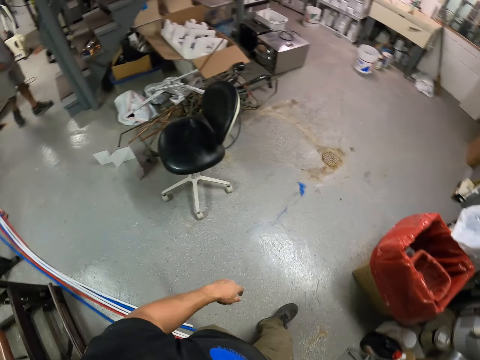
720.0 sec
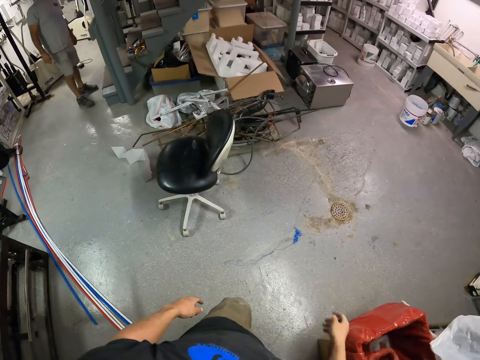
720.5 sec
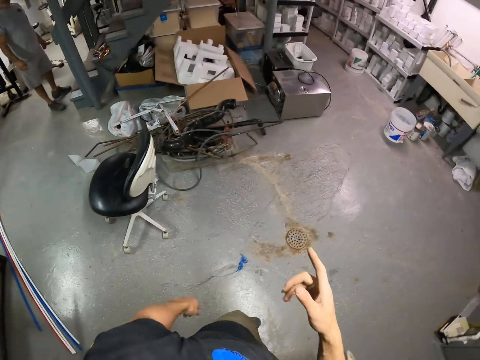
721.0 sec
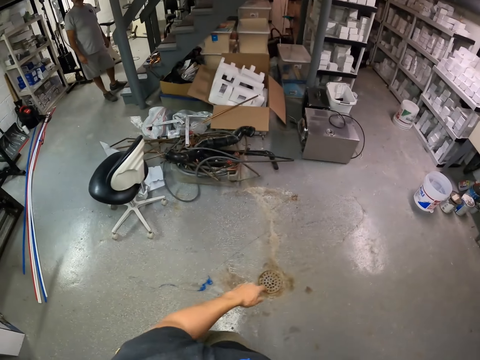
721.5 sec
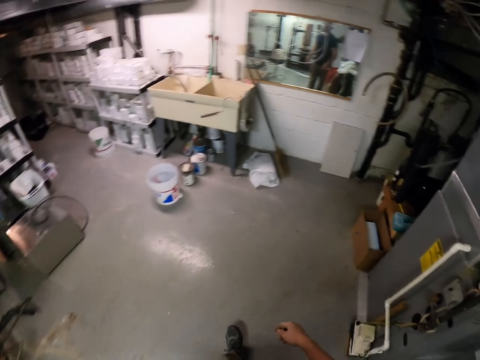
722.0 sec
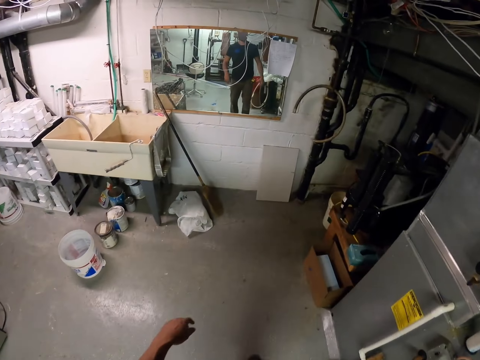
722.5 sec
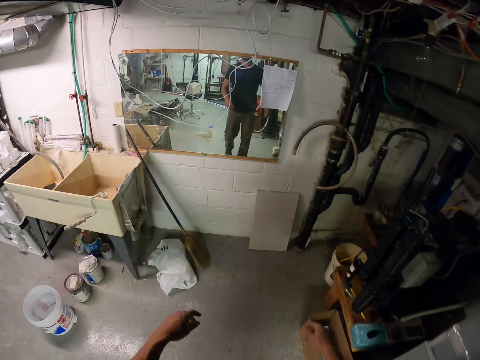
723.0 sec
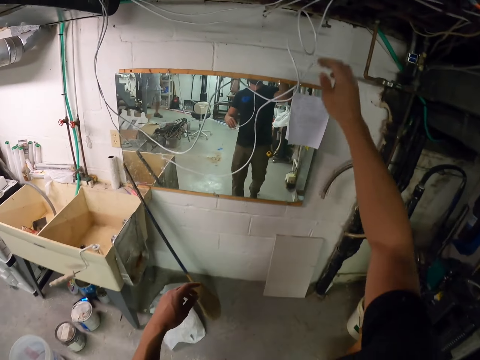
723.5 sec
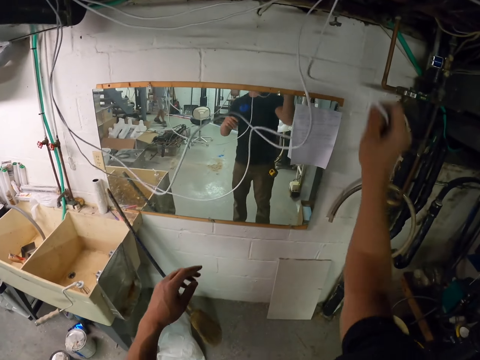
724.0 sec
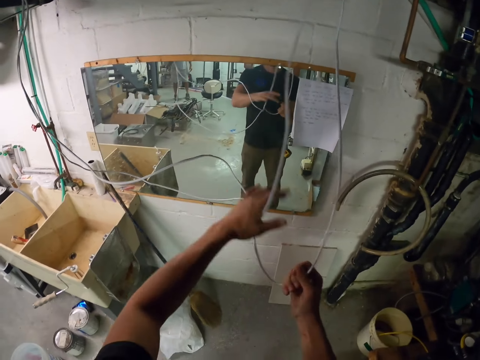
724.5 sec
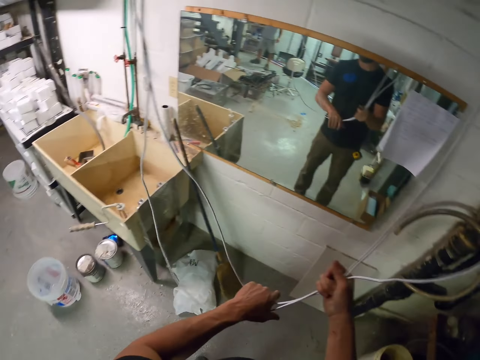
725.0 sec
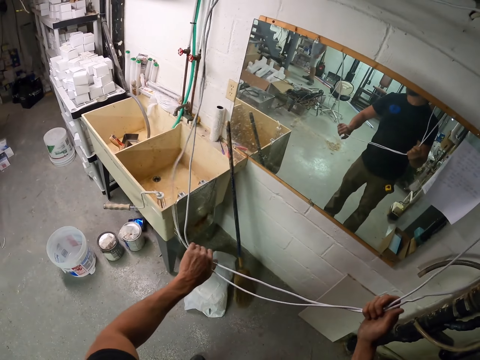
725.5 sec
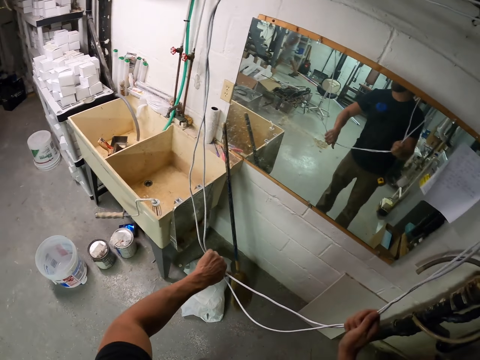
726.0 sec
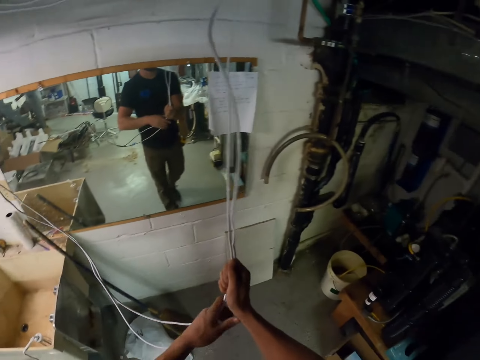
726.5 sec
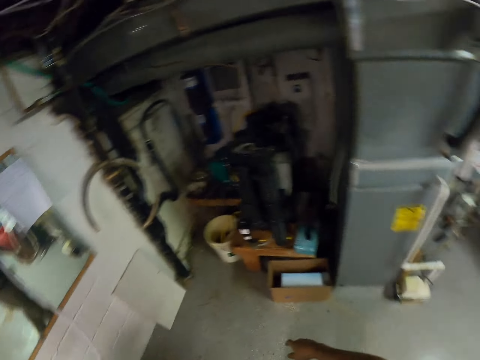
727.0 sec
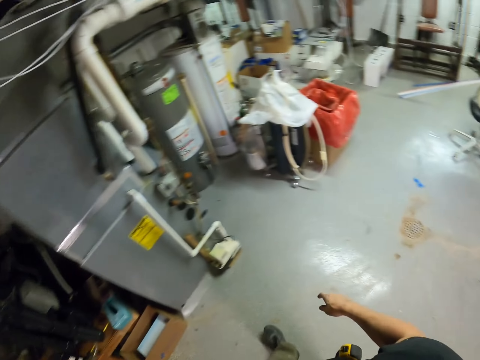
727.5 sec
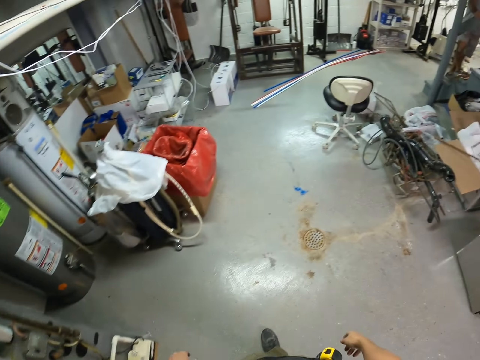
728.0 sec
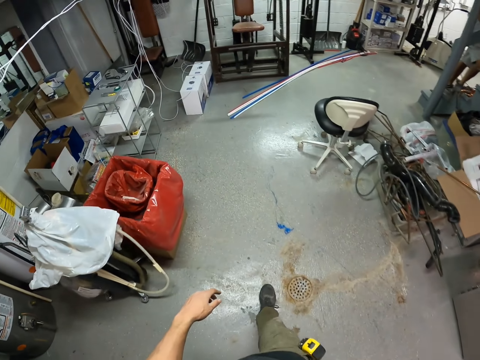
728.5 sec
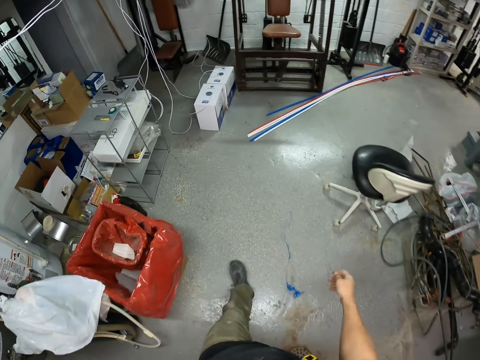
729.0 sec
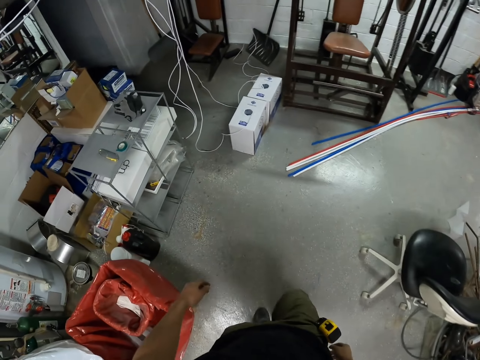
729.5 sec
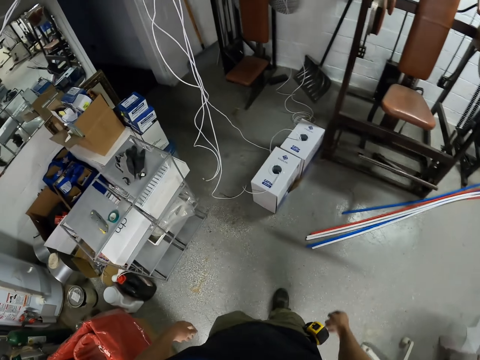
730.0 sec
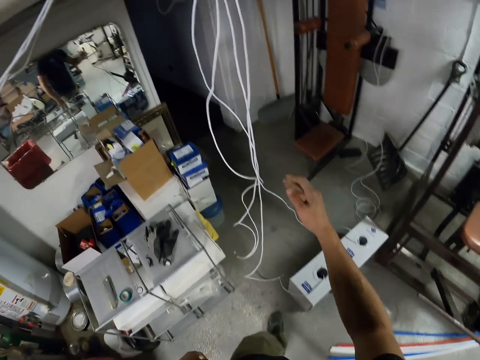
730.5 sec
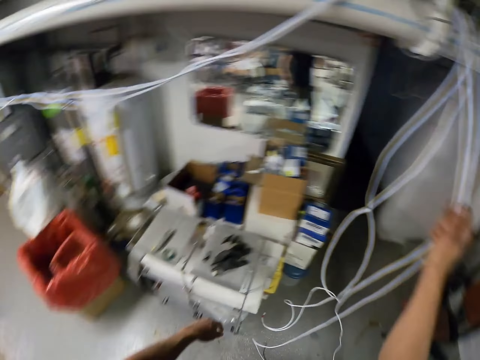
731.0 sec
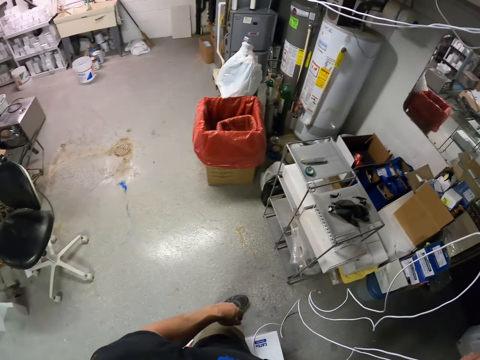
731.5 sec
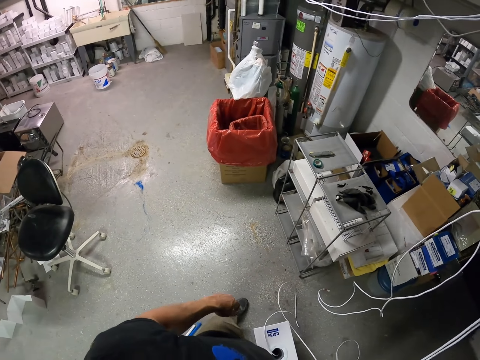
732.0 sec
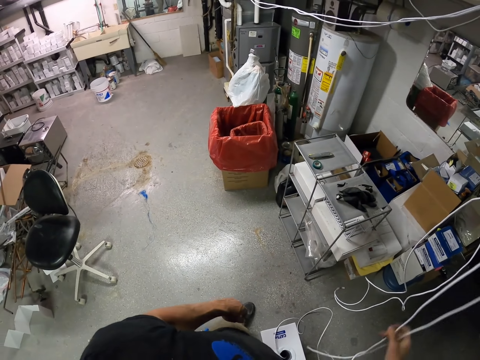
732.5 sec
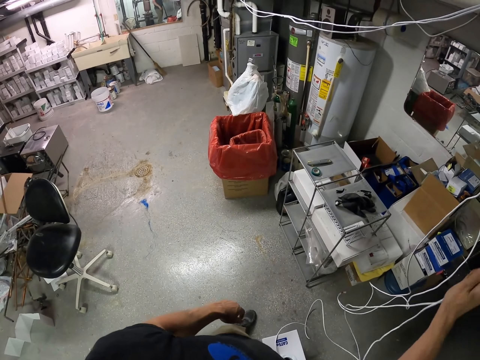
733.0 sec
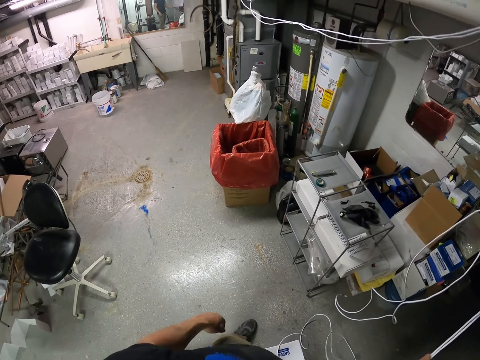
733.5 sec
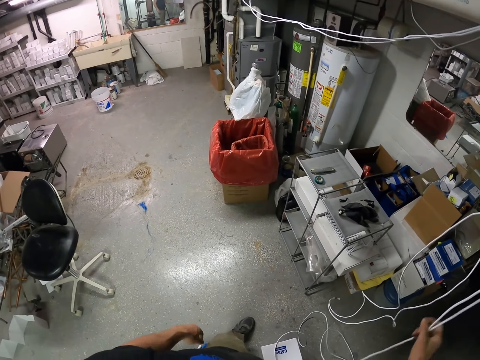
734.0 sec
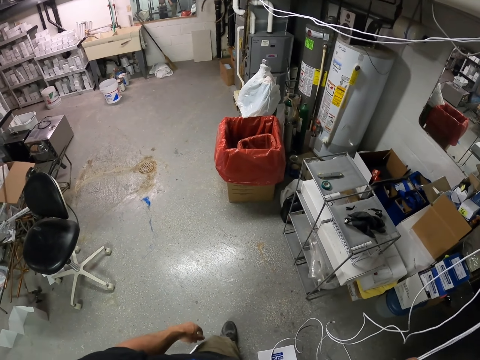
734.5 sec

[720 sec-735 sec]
The camera wearer turns around. They walk around the building. They hold the wire. They pull the cables. They turn around. They walk around the room. They hold the wire. They pull the cables.

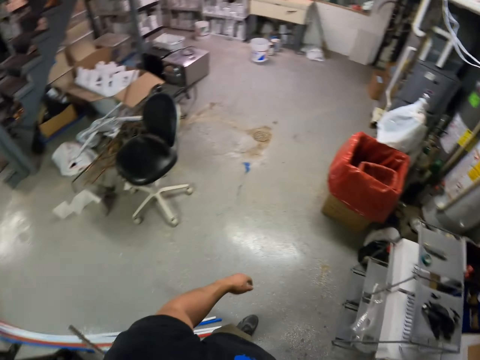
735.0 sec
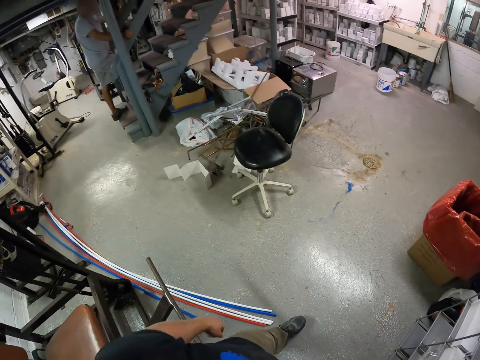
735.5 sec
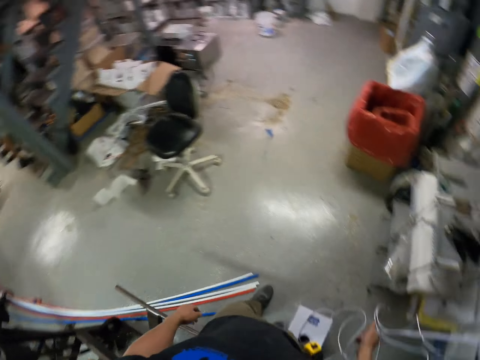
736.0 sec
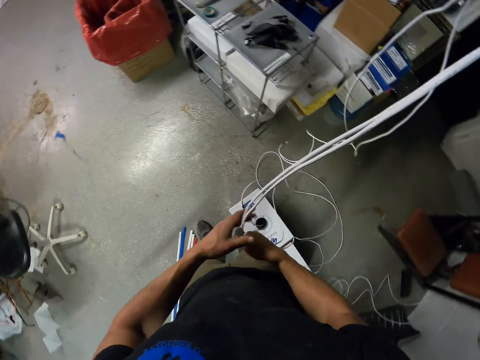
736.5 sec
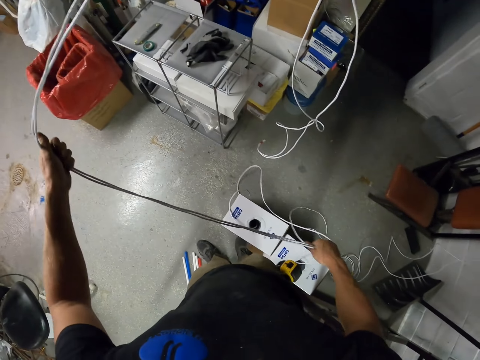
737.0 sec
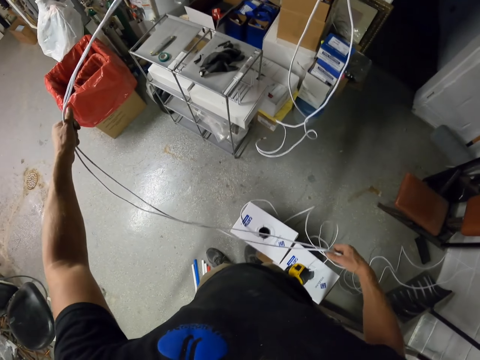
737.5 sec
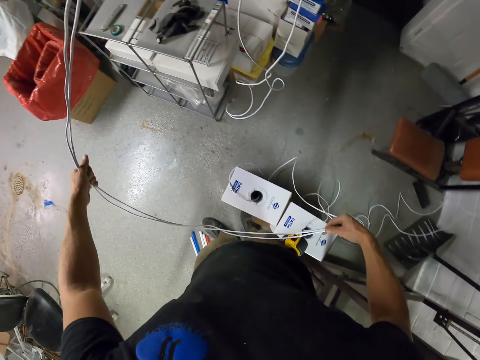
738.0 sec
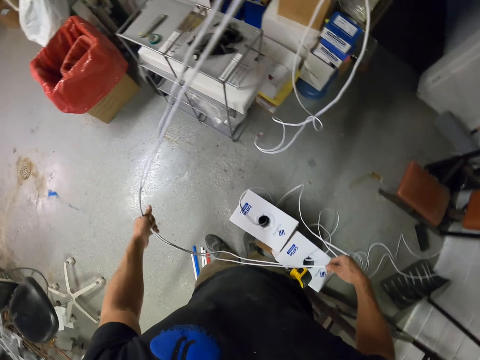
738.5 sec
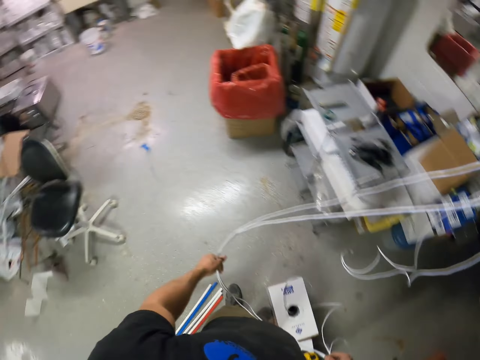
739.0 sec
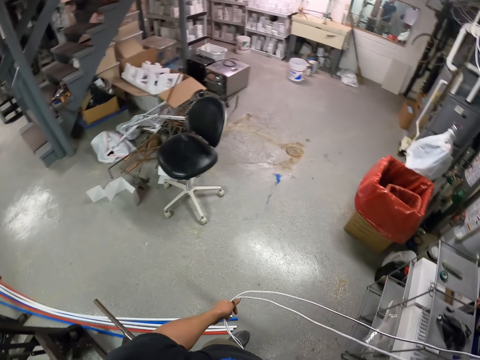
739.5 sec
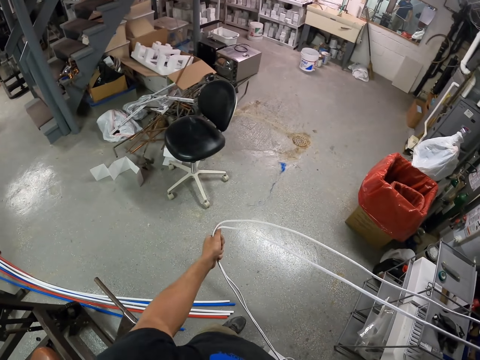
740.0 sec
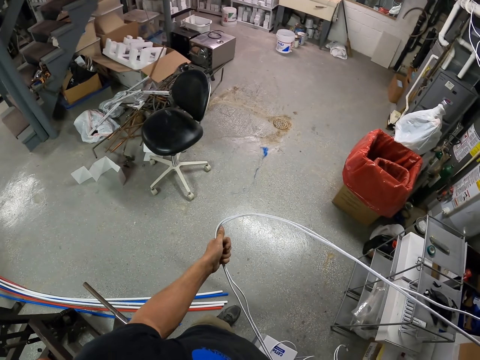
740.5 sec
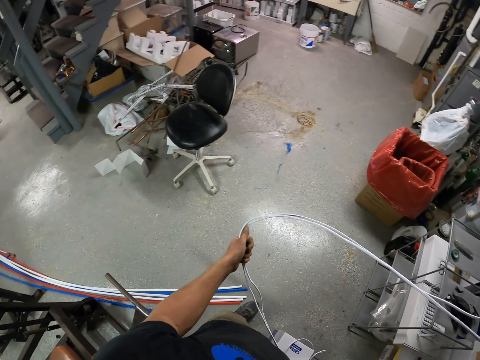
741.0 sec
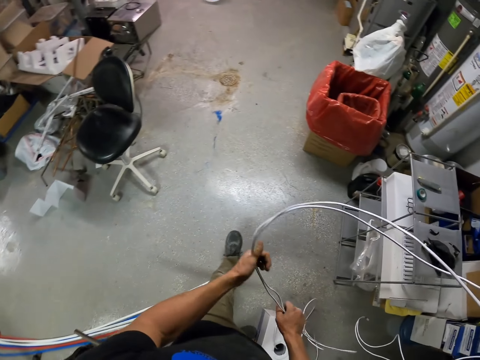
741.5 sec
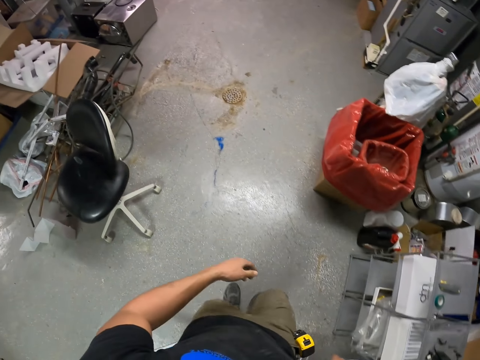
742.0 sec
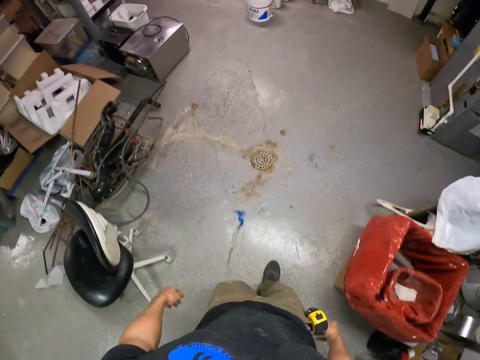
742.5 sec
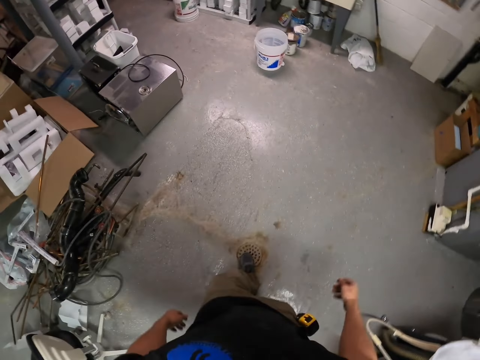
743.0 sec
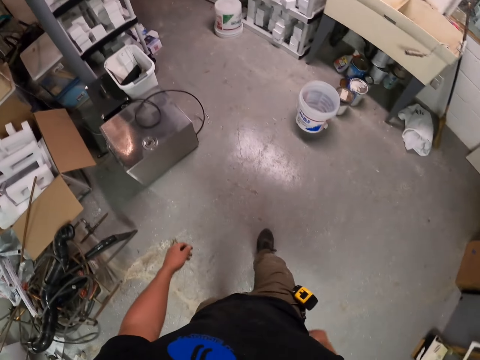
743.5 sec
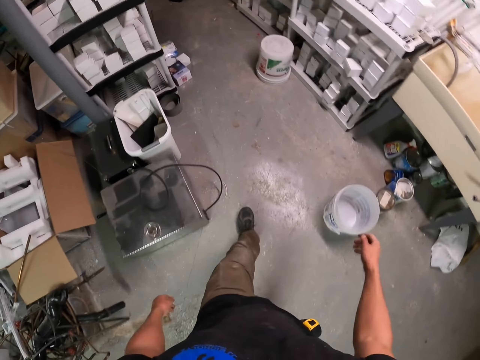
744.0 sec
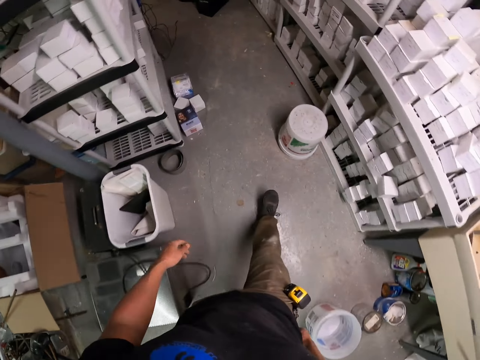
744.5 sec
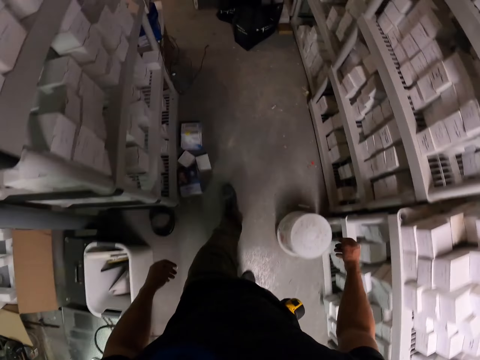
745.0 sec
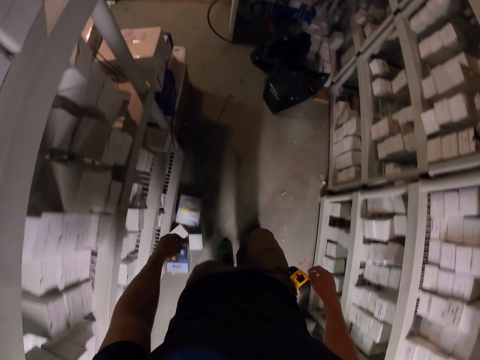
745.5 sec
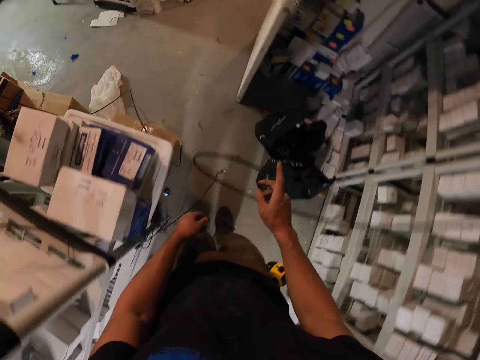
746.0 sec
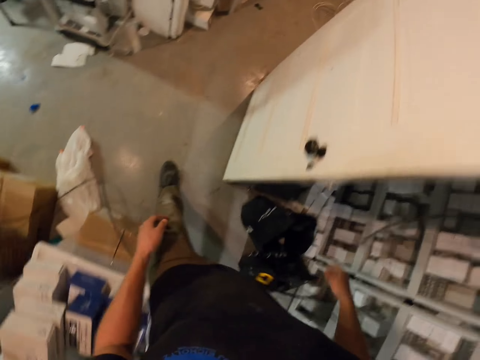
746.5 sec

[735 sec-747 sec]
The camera wearer looks around. They hold the wire. They walk around the room.
